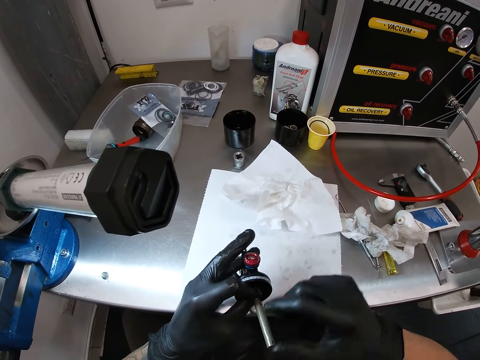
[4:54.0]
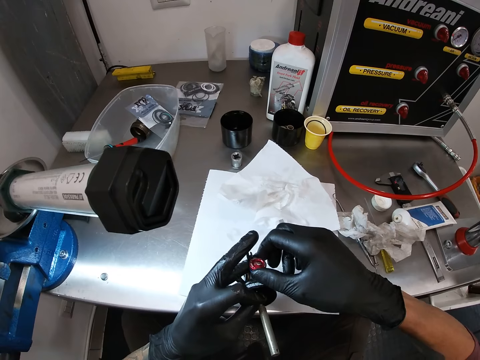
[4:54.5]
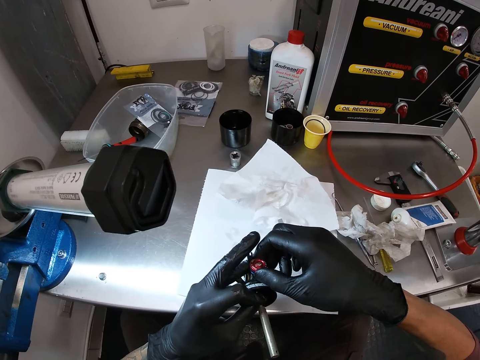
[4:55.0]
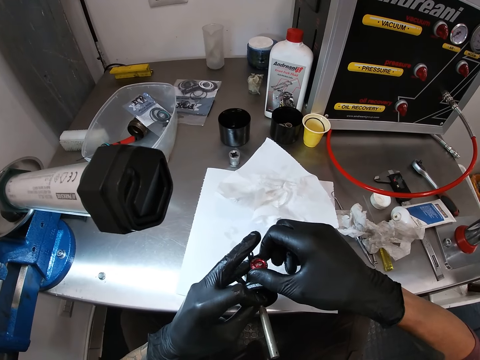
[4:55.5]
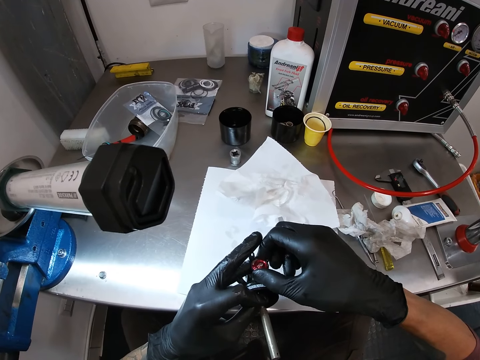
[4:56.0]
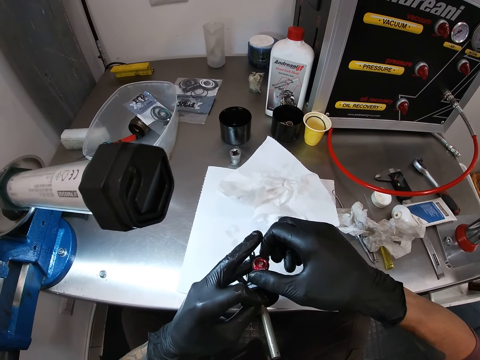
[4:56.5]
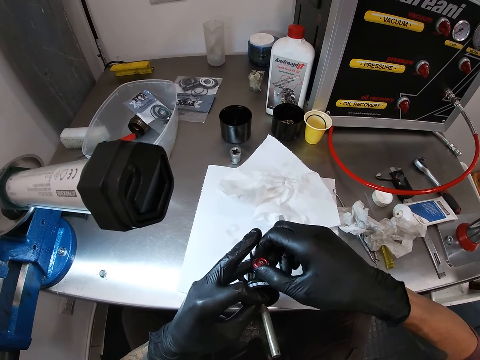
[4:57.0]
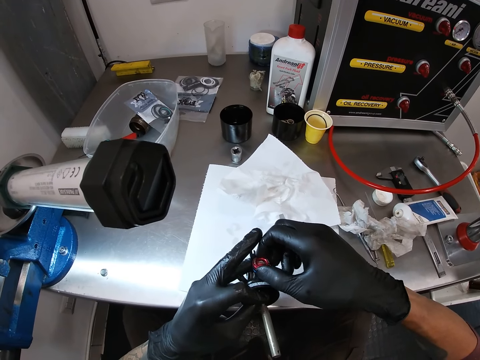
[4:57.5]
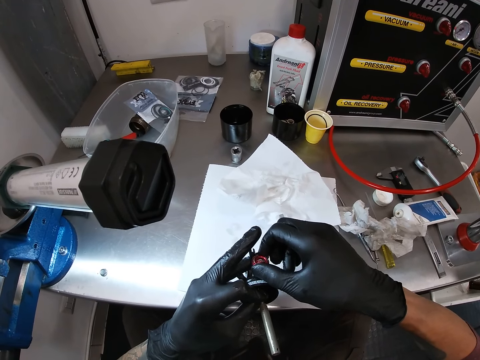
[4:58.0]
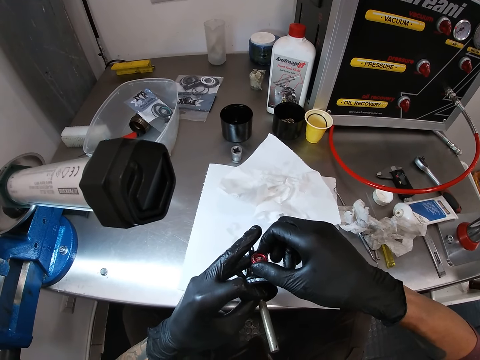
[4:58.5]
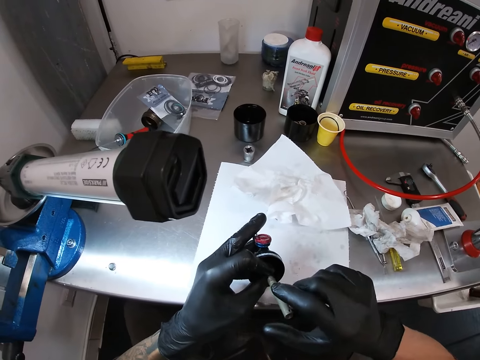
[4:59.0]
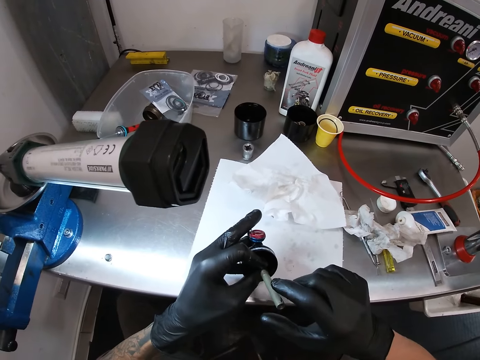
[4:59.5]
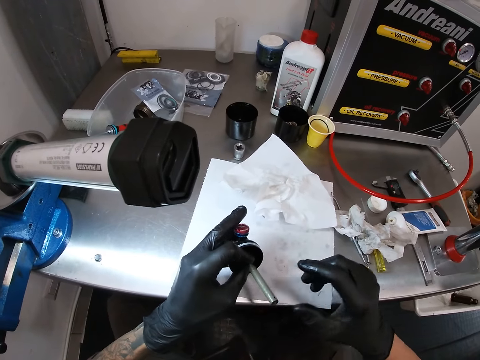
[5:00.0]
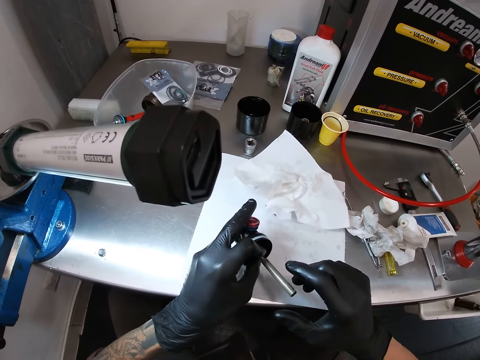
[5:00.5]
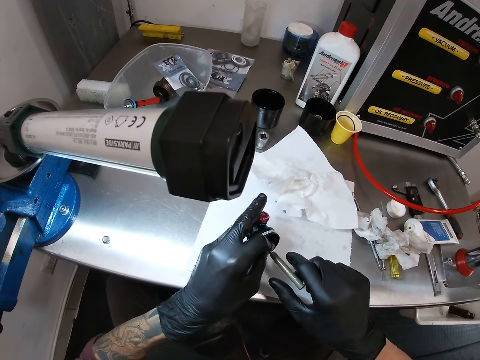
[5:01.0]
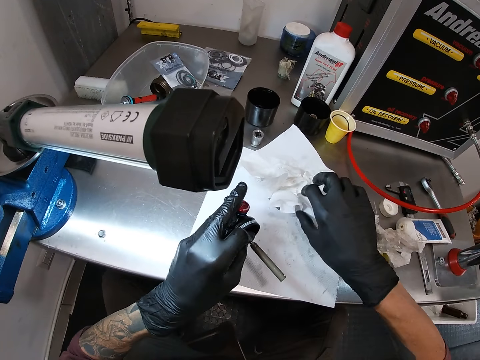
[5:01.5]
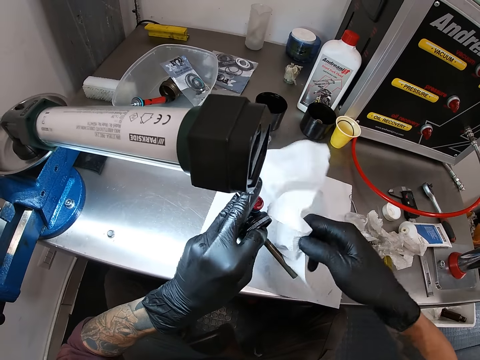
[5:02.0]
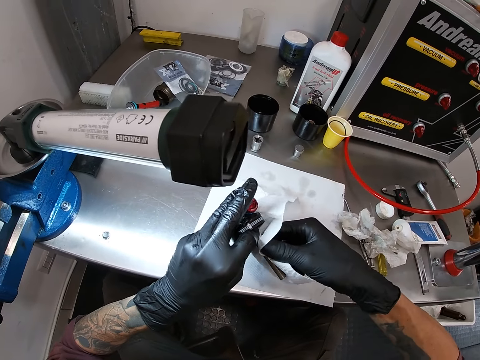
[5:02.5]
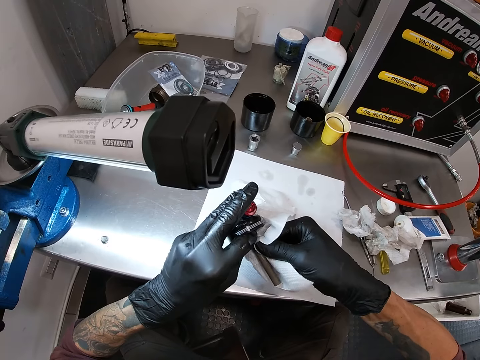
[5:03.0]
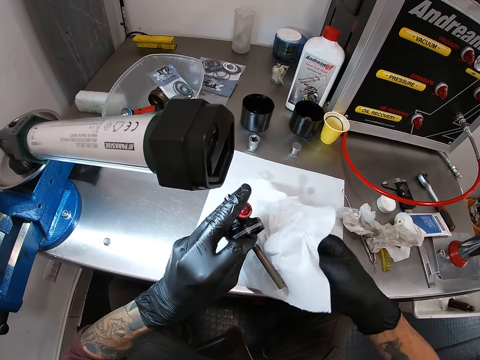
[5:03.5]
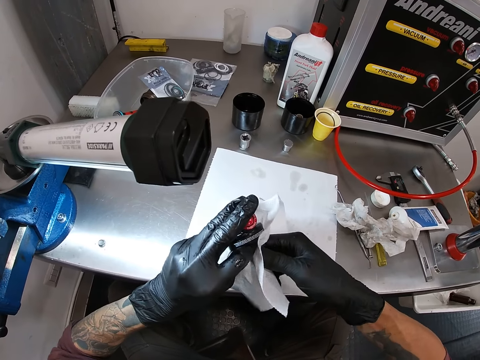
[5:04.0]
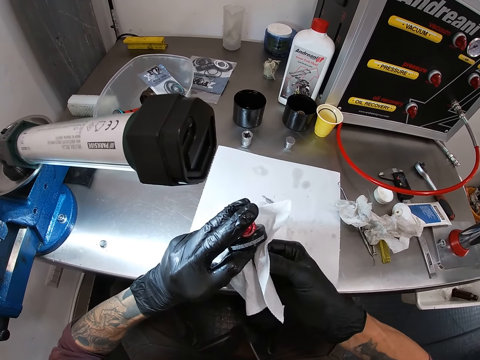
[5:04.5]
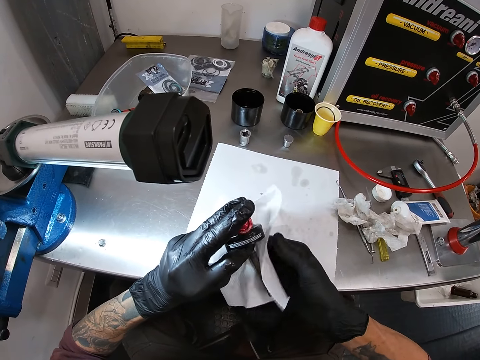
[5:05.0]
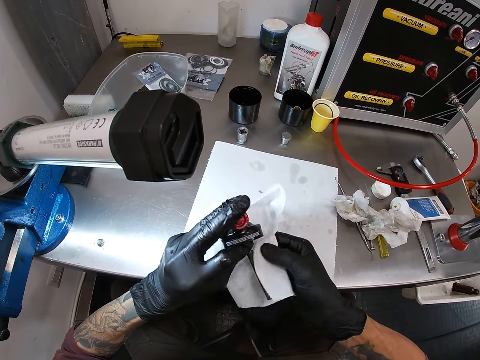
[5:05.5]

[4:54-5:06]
The camera wearer adjusts the screw on the mechanical part with his right hand. He turns the knob. He holds the metal. He looks at something. He picks up the piece of paper from the table with his right hand. He cleans the scriber with the piece of paper in his right hand.

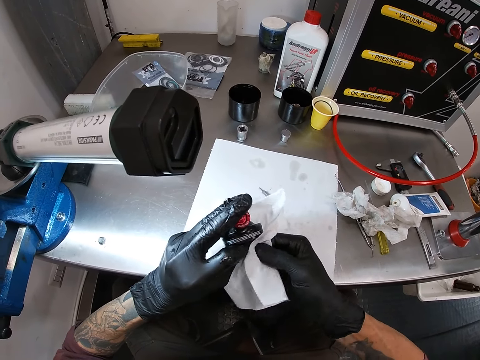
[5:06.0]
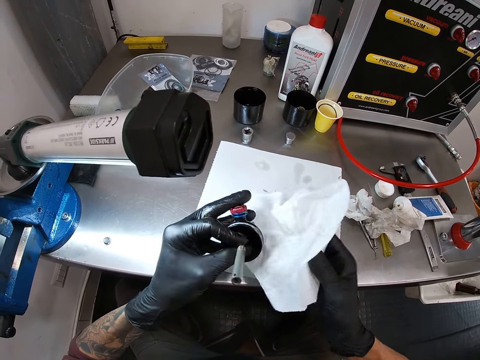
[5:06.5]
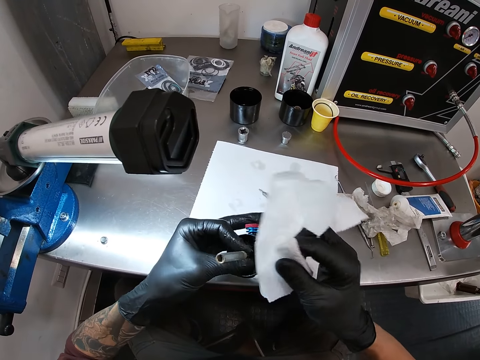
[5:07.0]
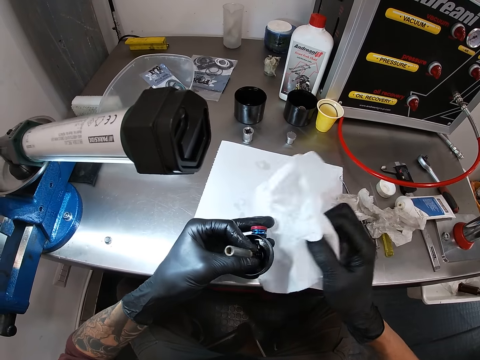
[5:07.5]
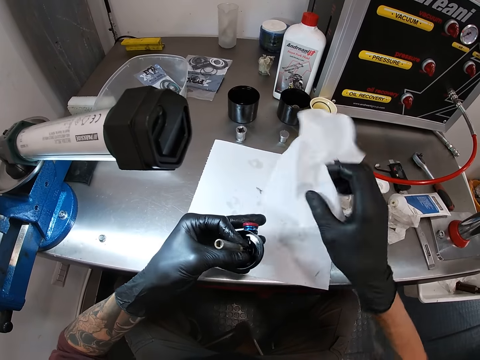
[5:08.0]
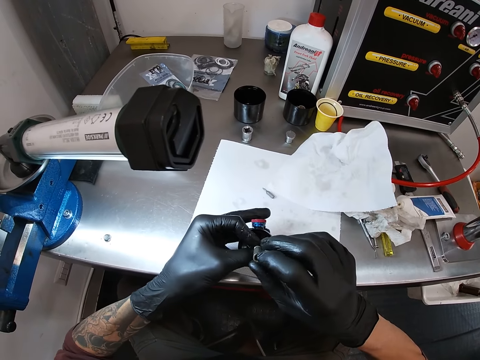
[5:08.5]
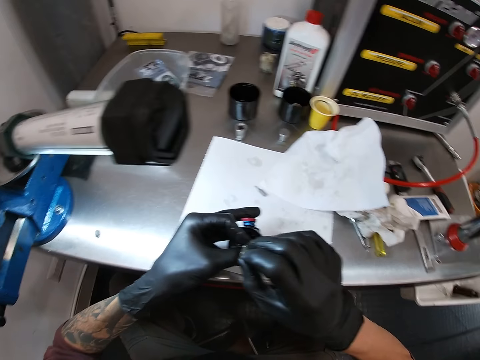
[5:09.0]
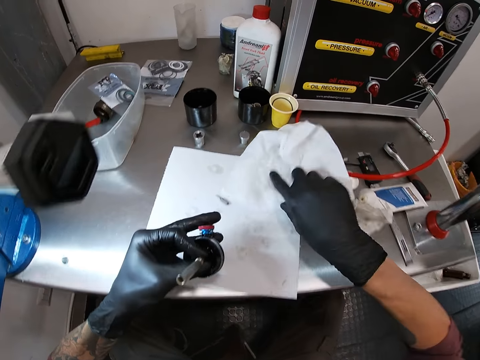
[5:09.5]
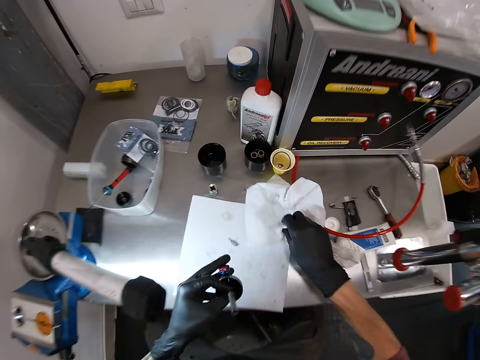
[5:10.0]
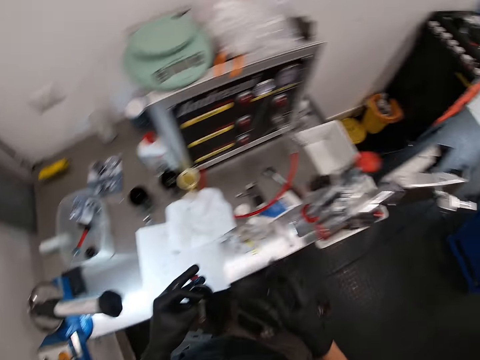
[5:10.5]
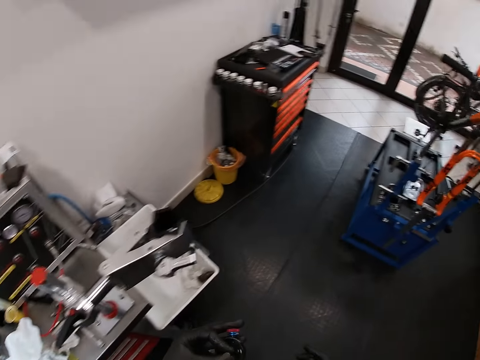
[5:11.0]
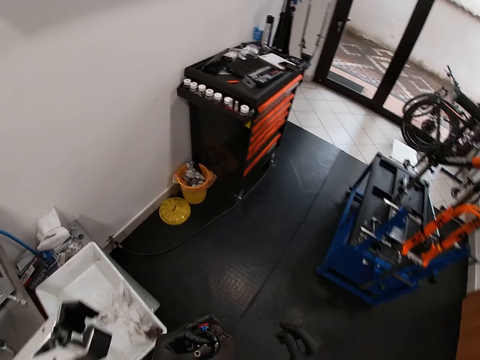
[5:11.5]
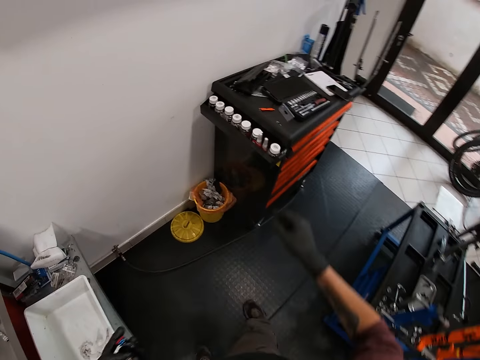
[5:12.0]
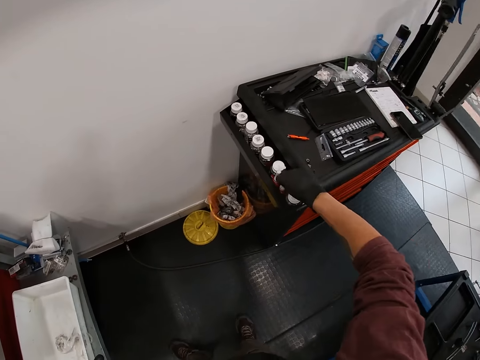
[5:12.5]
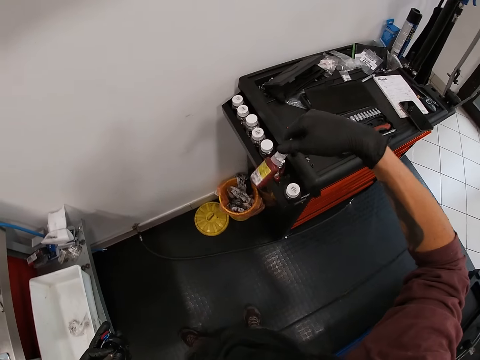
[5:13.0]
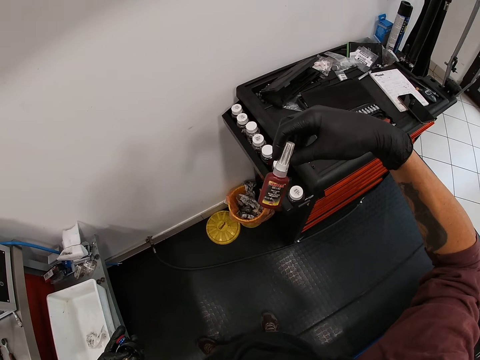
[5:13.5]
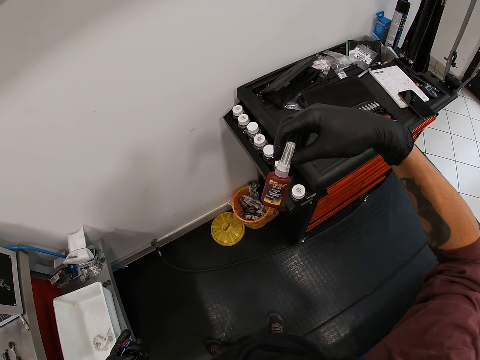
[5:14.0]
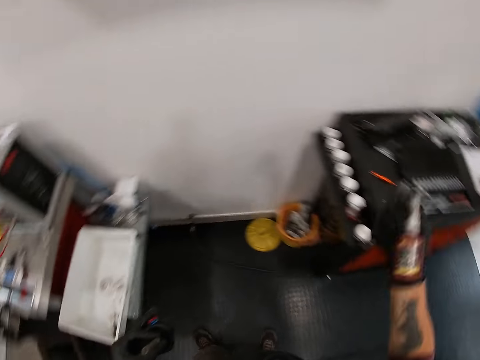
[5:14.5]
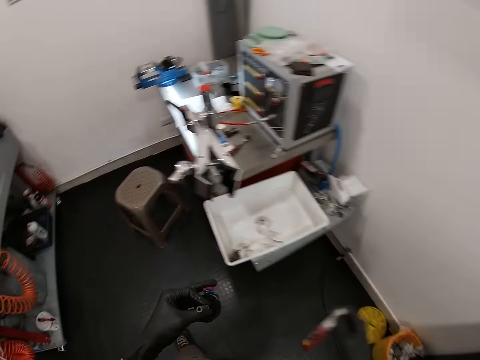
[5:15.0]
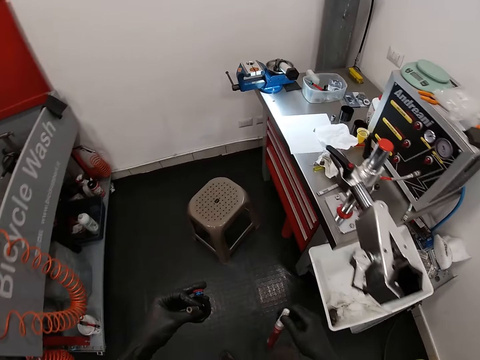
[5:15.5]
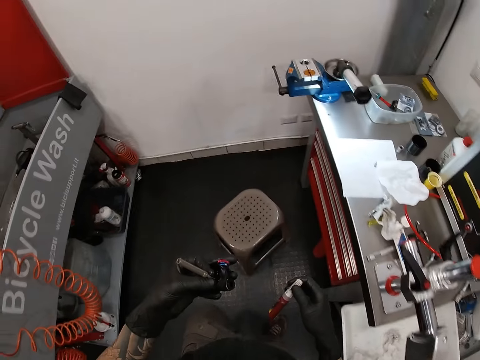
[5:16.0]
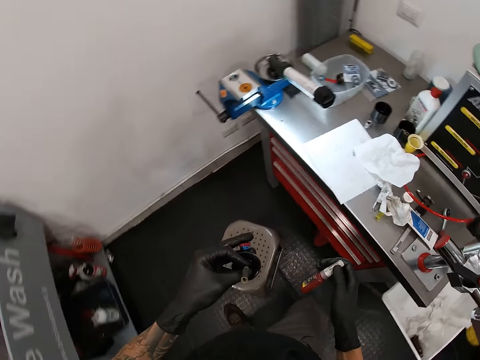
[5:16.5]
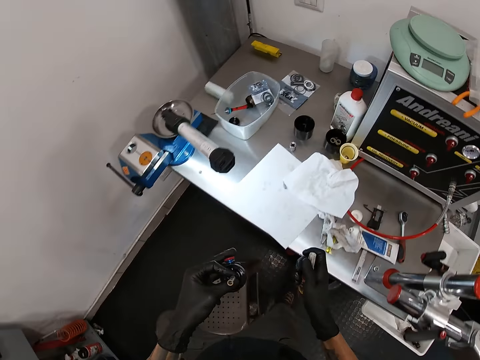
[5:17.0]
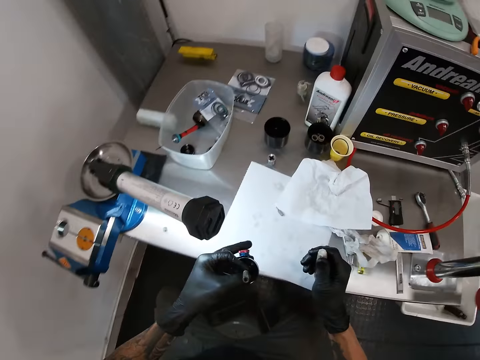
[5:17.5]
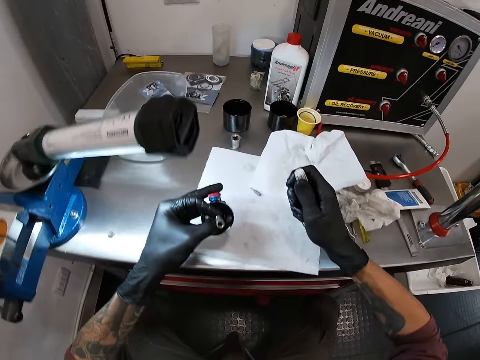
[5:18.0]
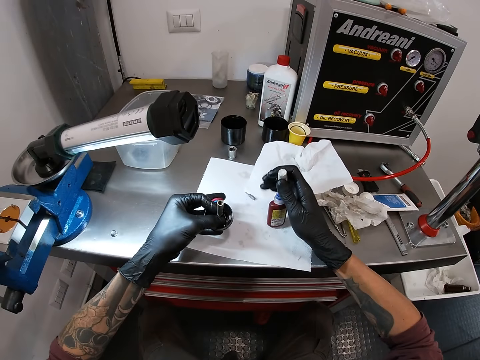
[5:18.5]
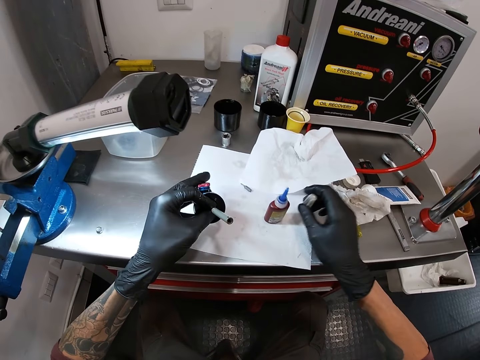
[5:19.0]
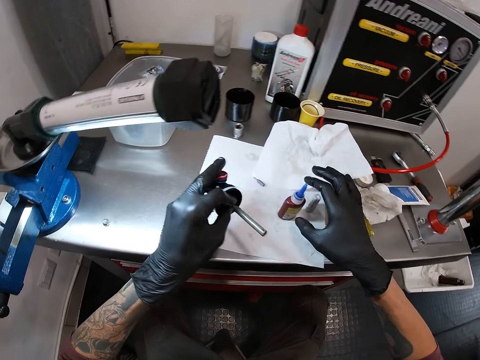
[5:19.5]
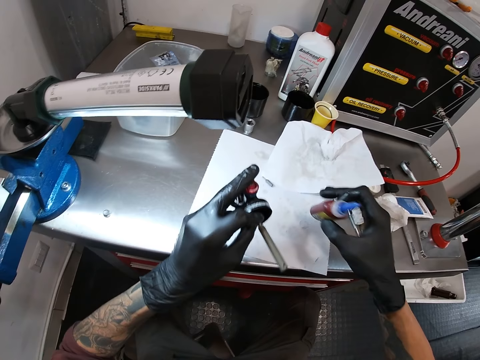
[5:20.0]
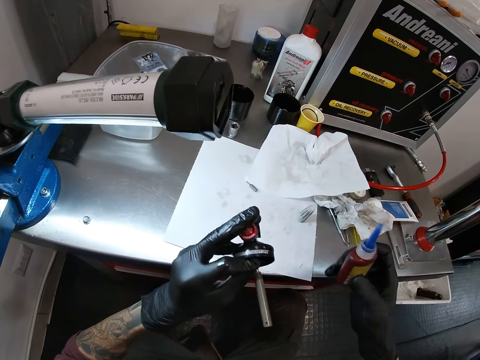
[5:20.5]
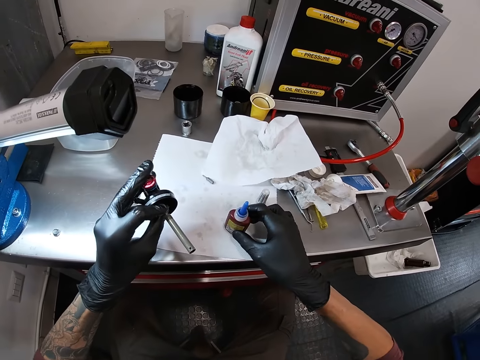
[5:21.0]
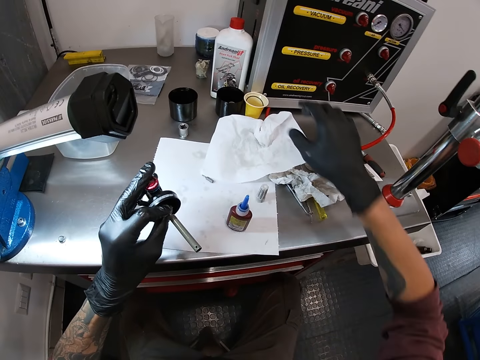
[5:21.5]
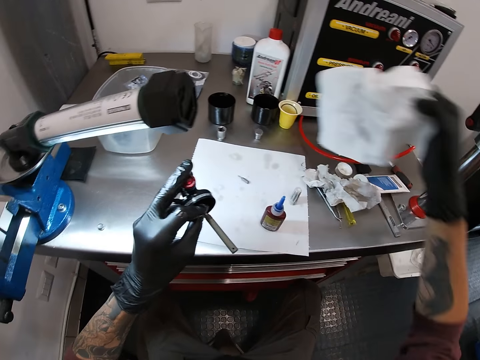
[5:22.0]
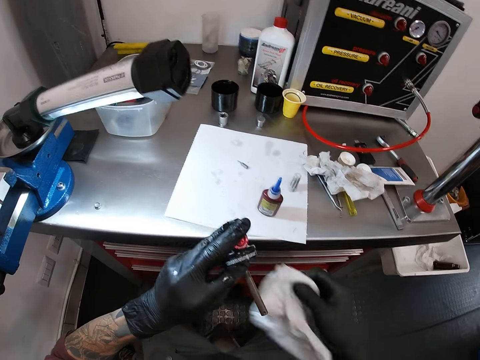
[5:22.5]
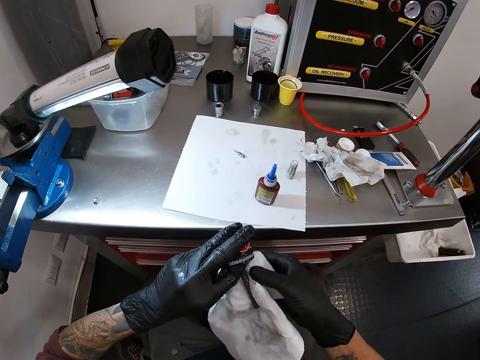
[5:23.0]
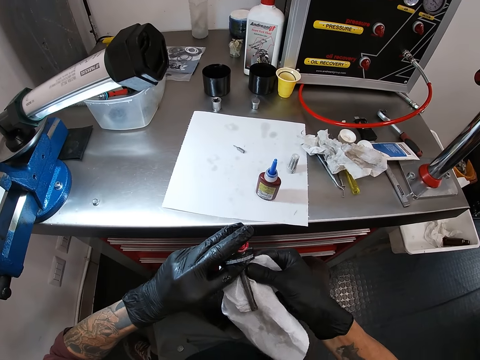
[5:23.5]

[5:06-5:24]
The camera wearer holds the wipe paper. He wipes the metal. He holds the wipe paper. He drops the piece of paper on the table with his right hand. He touches the scriber with his right hand. He holds the metal. He touches the piece of paper with his right hand. He wipes the hand. He walks in the room. He picks up a container of glue or bottle with his right hand. He holds the bottle. He looks at the bottle. He shakes the container of glue with his right hand. He walks in the room. He sits on a chair. He removes the cover or lid of the container of glue with his right hand. He puts the bottle down. He holds the lid. He places the cover on the table with his right hand. He picks up the container of glue from the table with his right hand. He holds the bottle. He places the container of glue on the table with his right hand. He picks up the piece of paper from the table with his right hand. He cleans the scriber with the piece of paper in his right hand.
